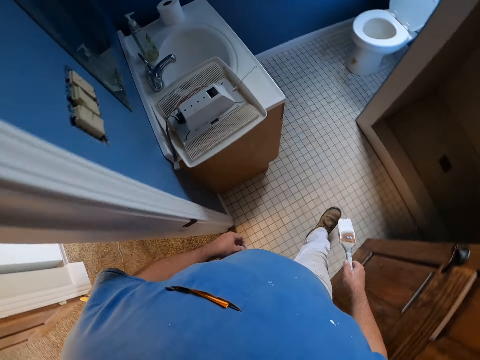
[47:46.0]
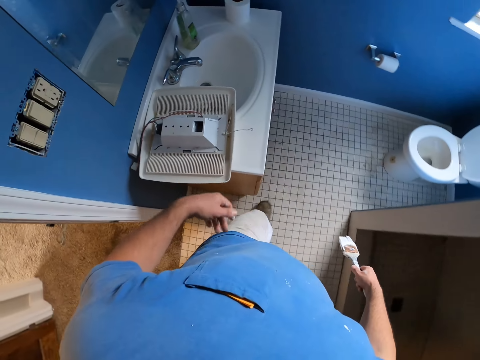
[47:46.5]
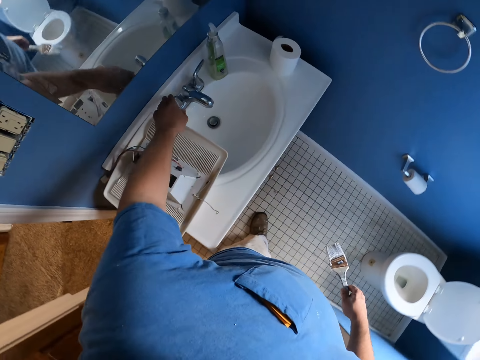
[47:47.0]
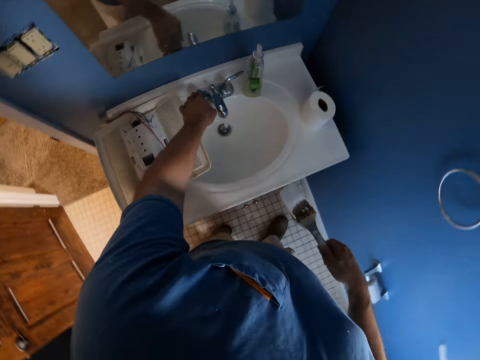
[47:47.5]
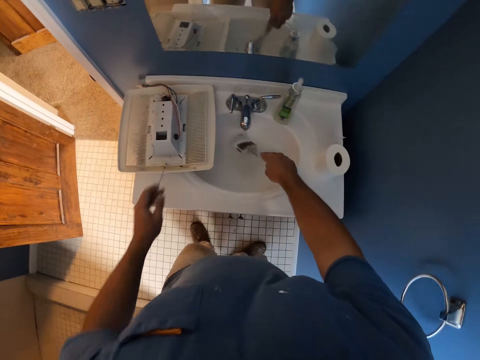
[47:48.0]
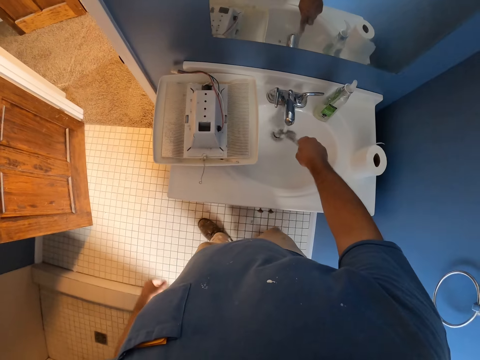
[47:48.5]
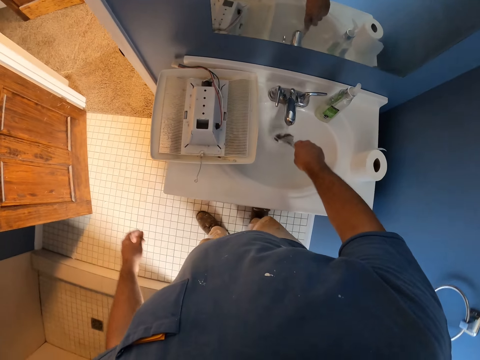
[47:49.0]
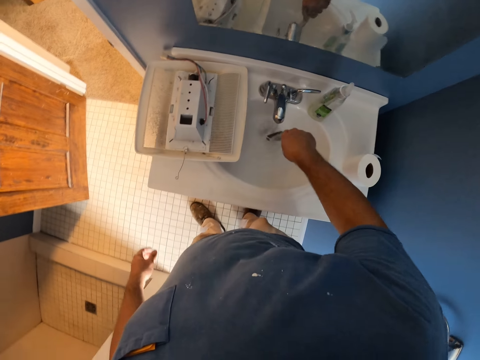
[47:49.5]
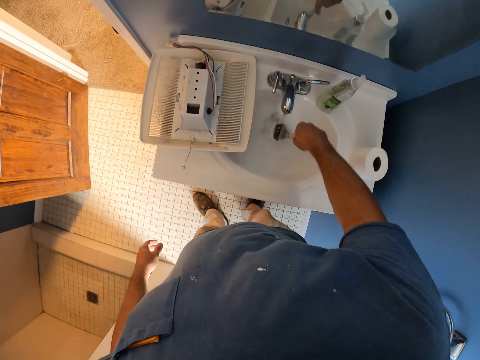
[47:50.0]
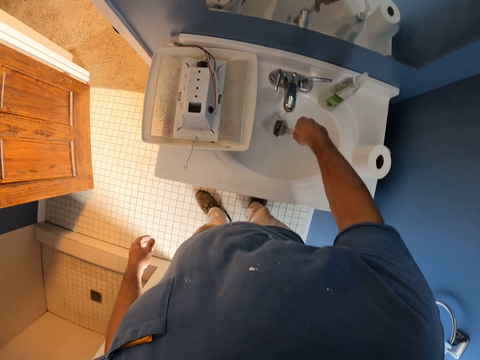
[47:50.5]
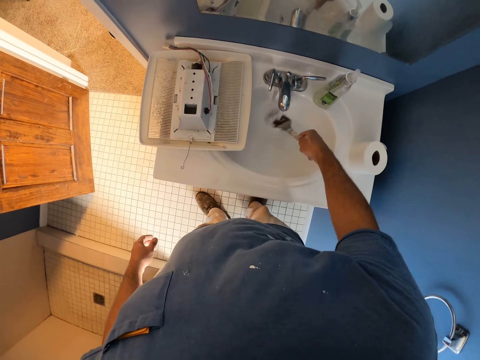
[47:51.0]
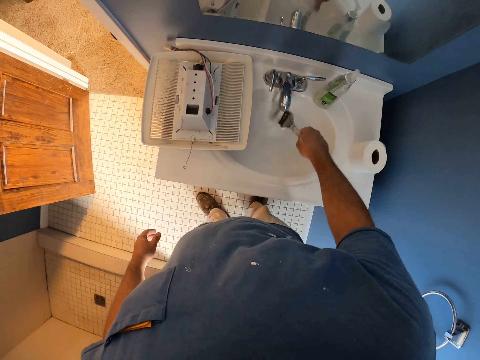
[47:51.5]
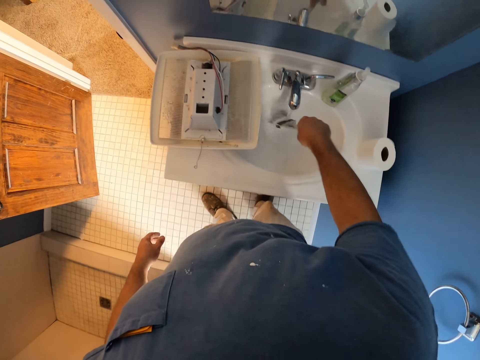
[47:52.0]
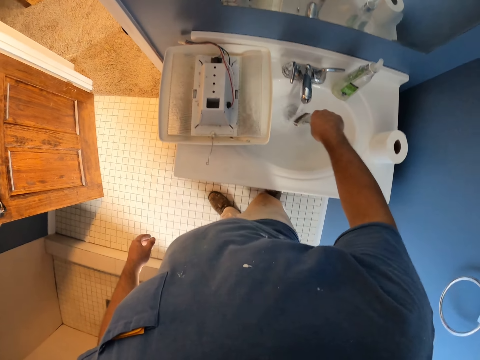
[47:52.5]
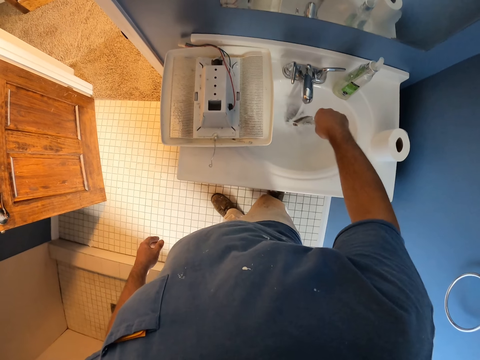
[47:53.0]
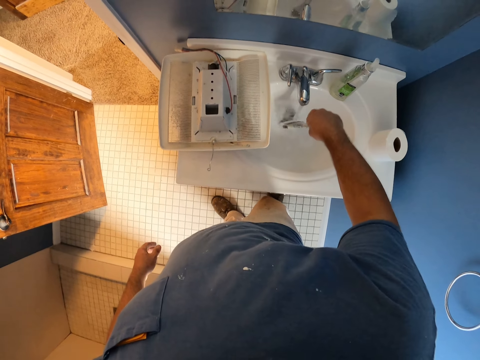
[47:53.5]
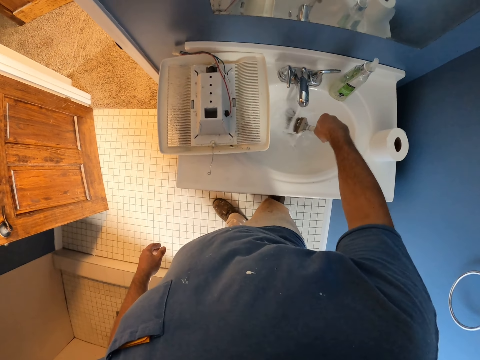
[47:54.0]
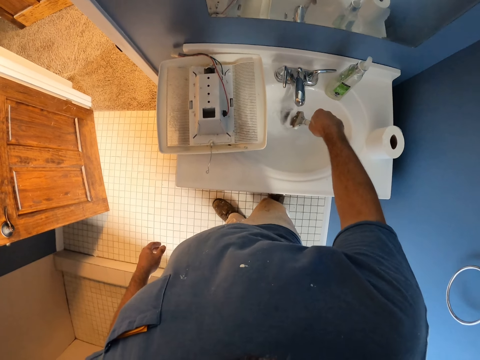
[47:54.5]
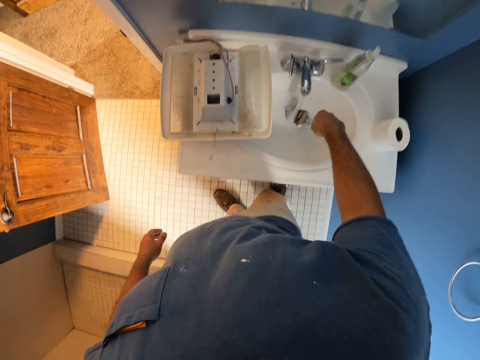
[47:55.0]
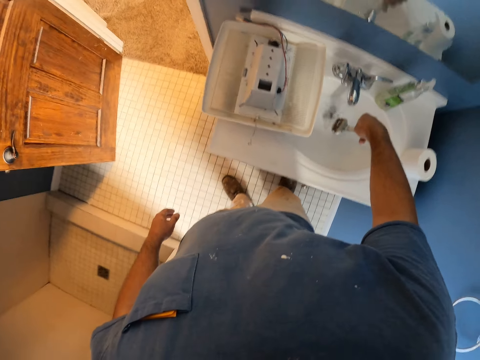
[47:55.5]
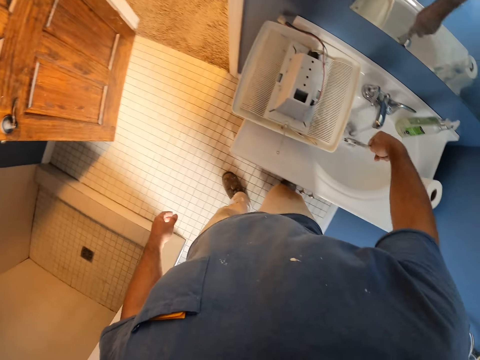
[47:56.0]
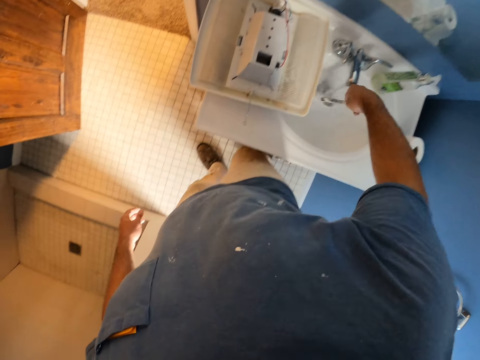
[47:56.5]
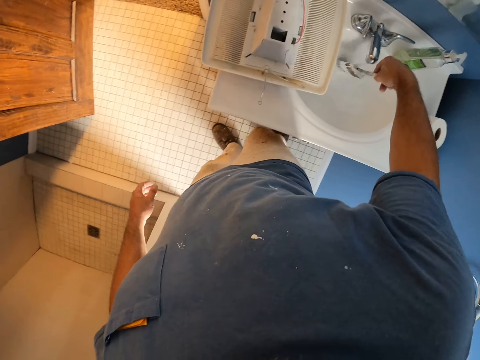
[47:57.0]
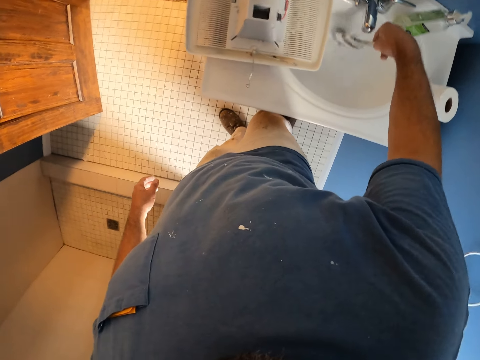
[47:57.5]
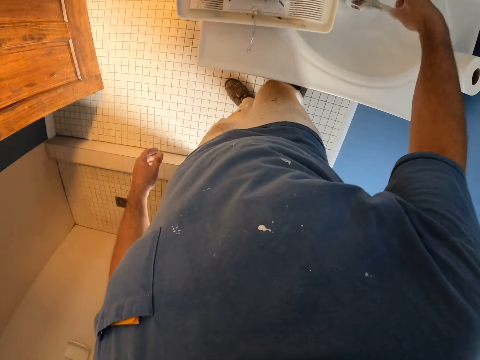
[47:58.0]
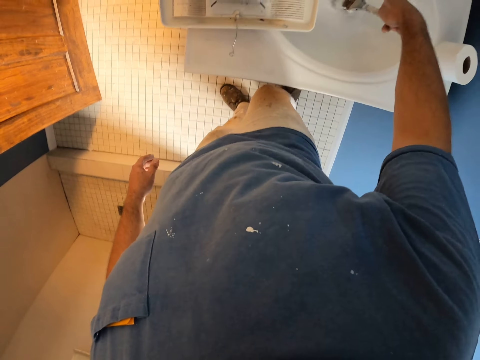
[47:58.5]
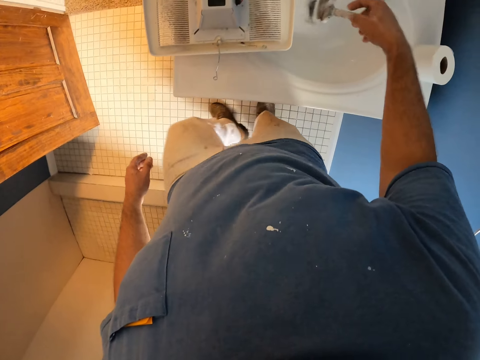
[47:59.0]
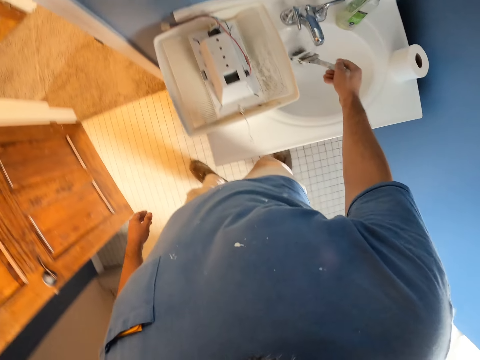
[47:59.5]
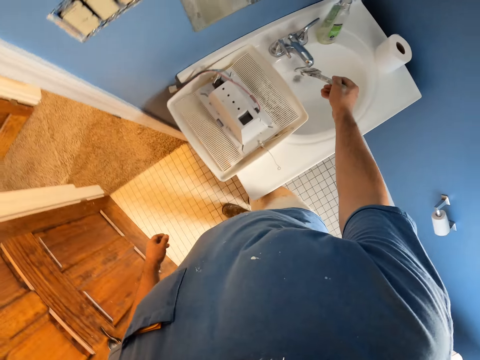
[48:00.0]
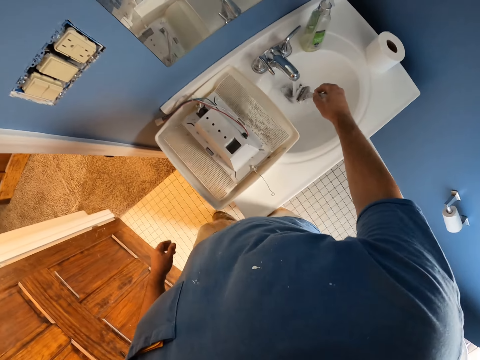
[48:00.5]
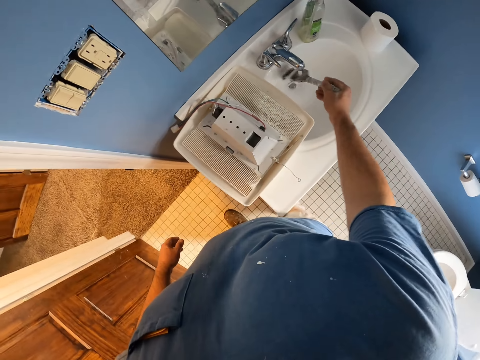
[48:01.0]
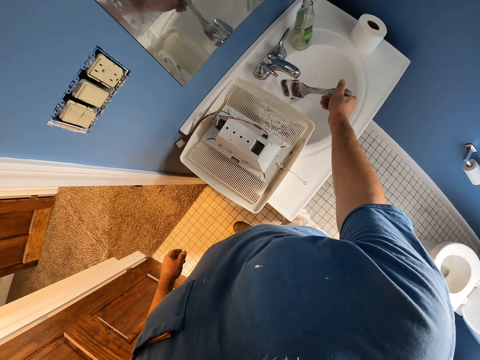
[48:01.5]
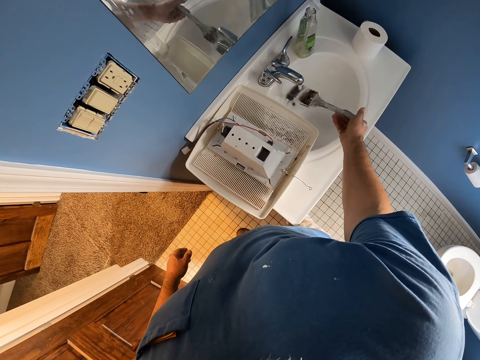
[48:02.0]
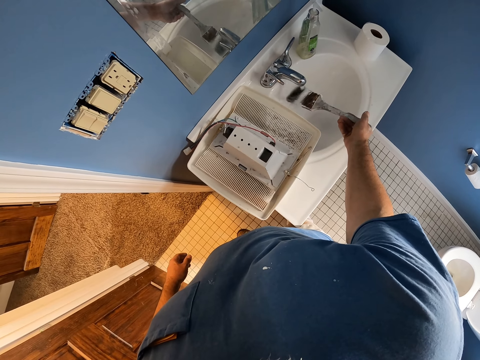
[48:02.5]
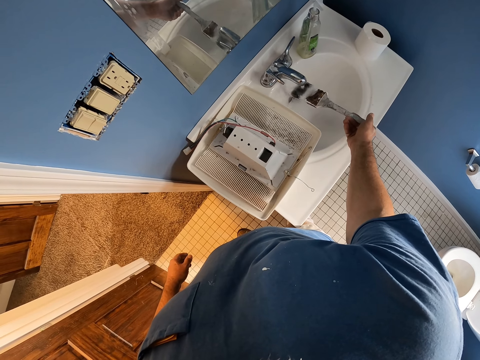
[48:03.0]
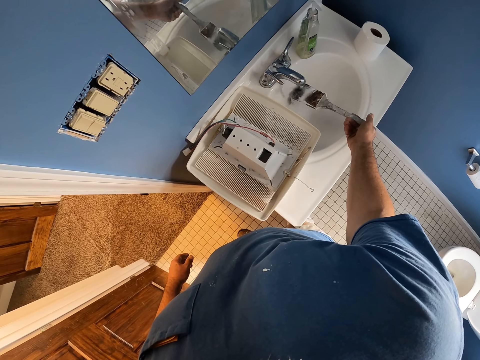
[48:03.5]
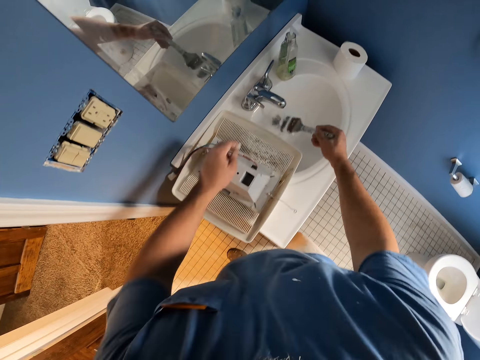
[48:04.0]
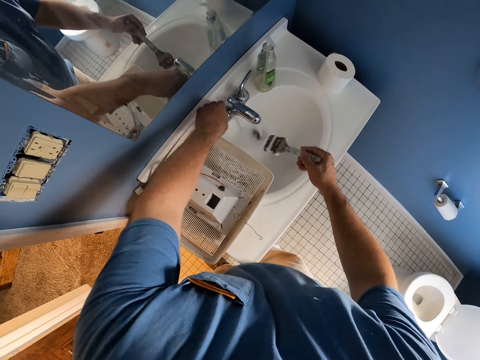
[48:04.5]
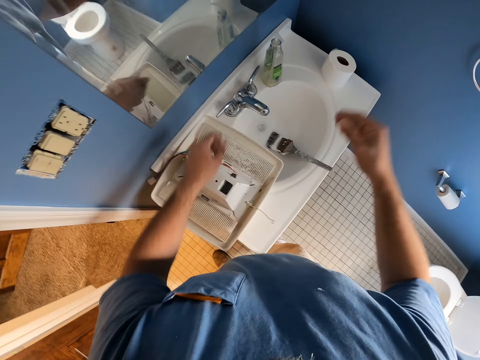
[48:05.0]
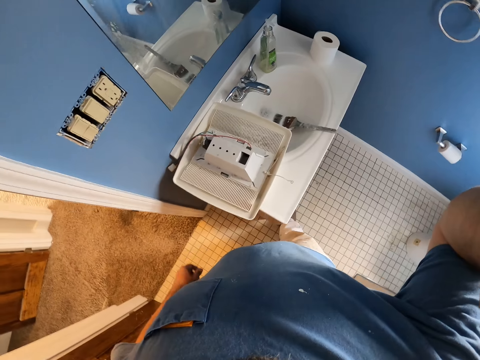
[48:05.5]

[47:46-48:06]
The camera wearer turns on a tap. They wash the paint brush in the sink. They move a step. They turn off the tap. They lift the hand.
